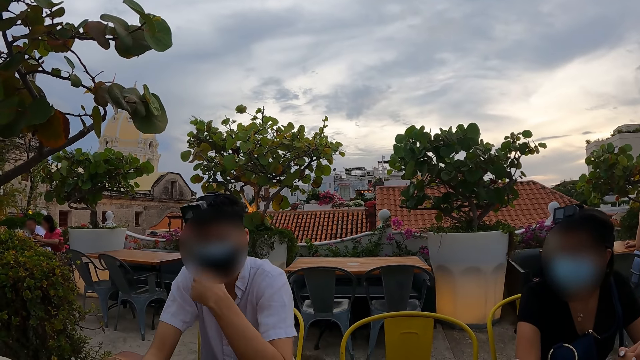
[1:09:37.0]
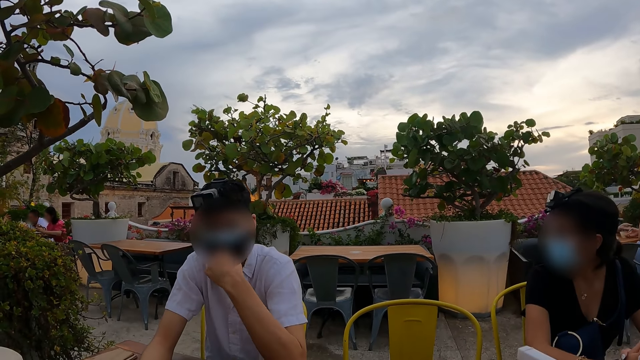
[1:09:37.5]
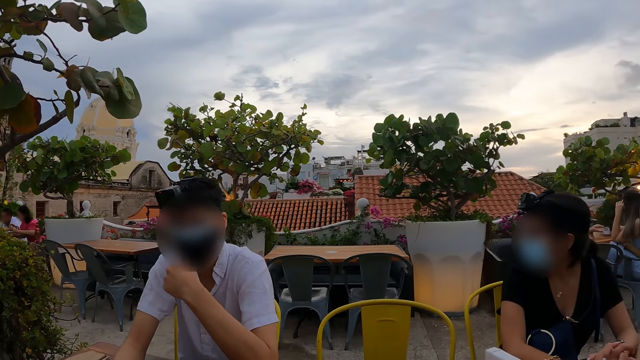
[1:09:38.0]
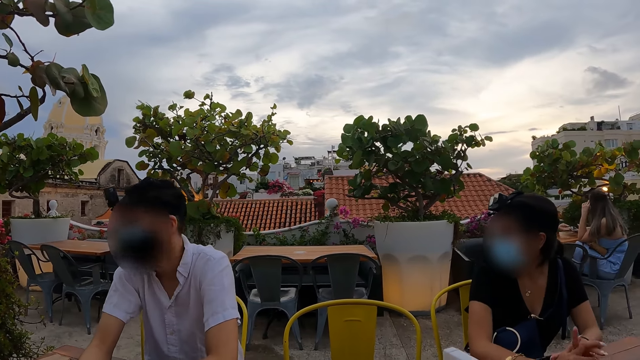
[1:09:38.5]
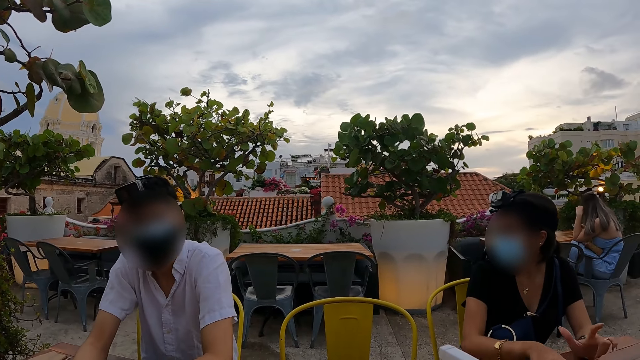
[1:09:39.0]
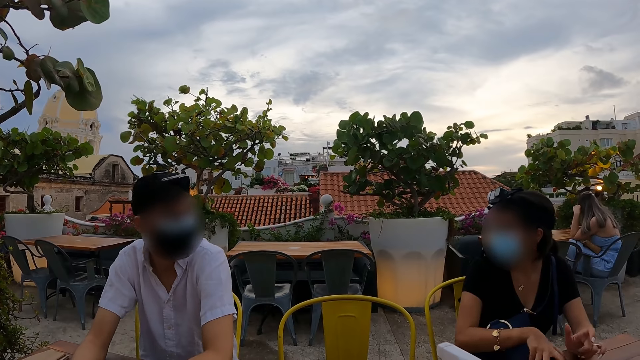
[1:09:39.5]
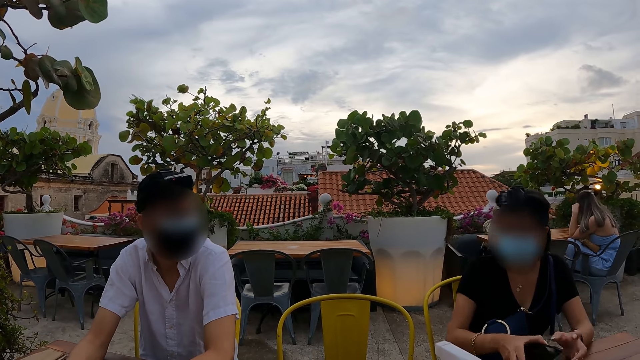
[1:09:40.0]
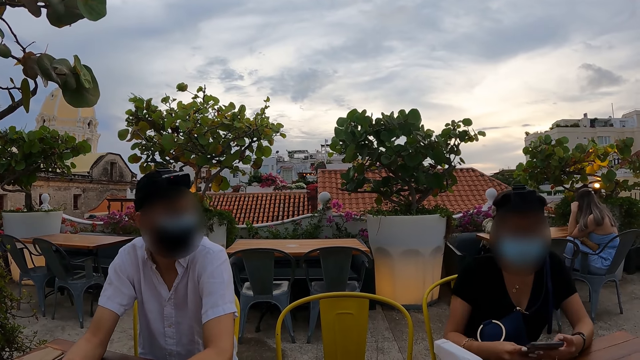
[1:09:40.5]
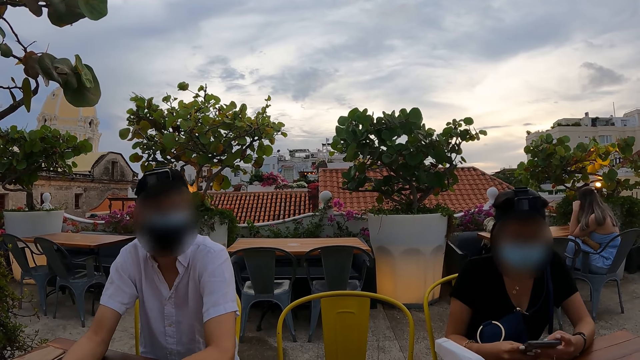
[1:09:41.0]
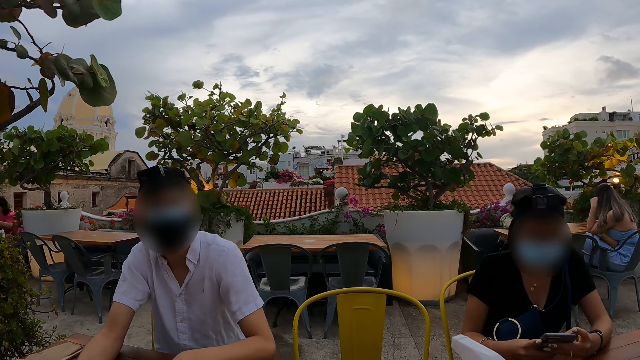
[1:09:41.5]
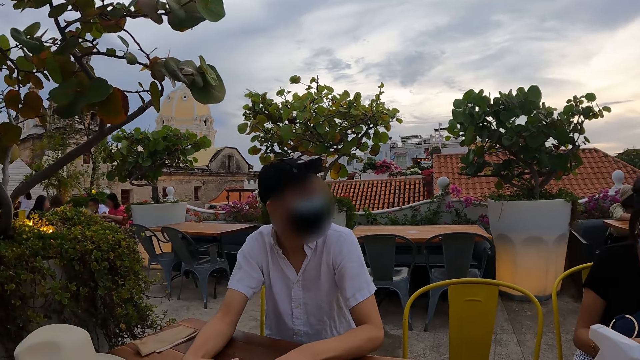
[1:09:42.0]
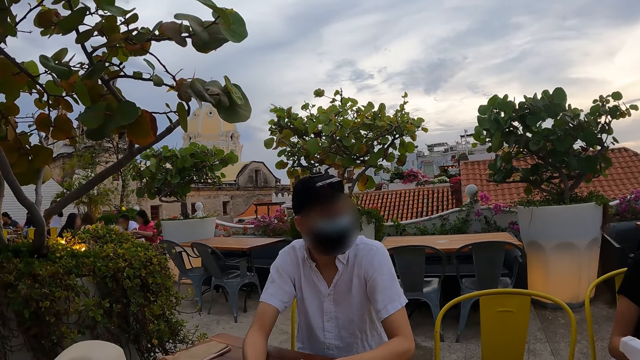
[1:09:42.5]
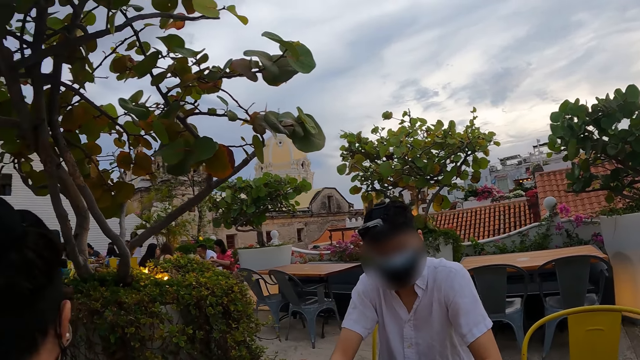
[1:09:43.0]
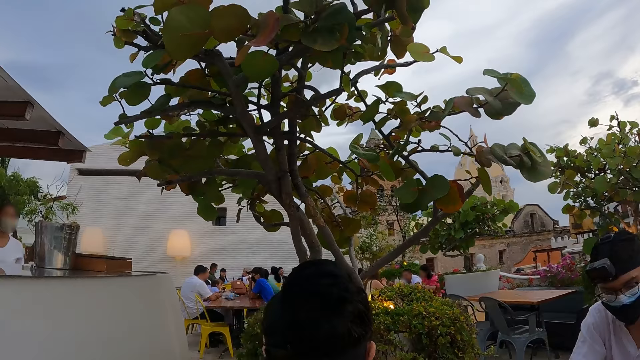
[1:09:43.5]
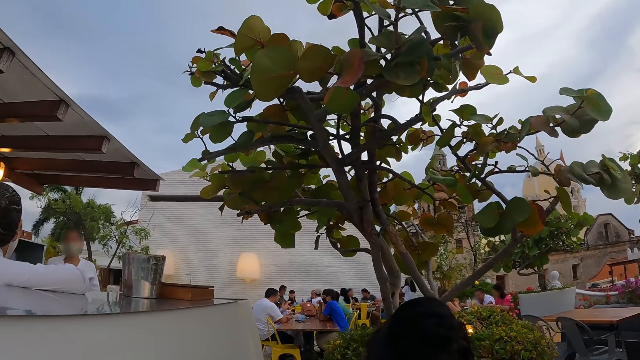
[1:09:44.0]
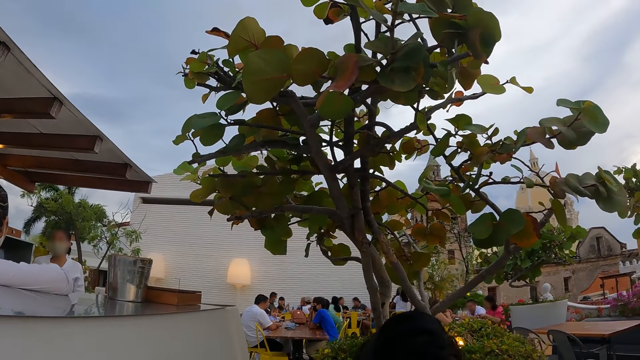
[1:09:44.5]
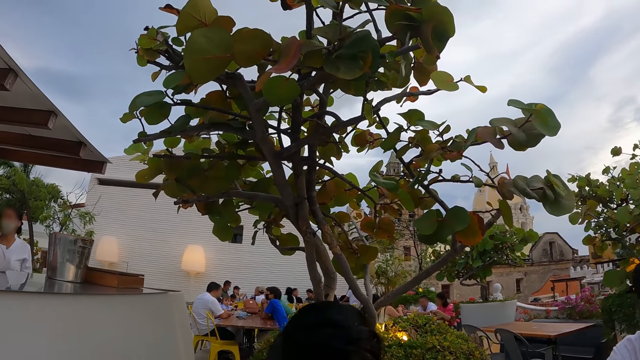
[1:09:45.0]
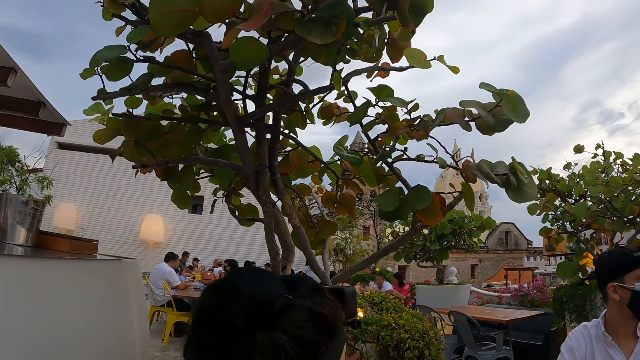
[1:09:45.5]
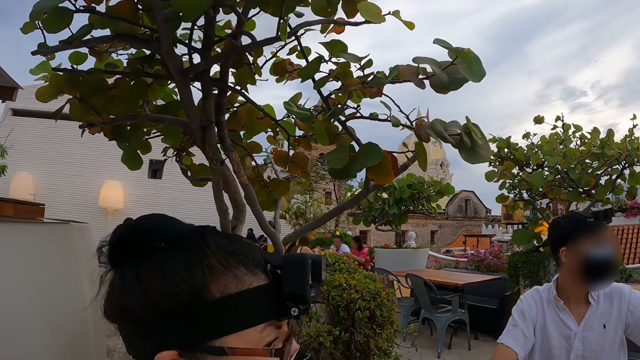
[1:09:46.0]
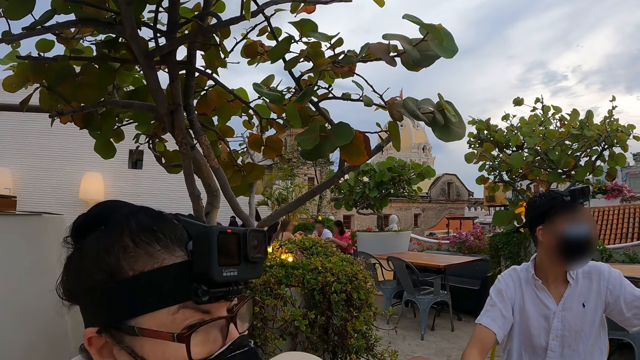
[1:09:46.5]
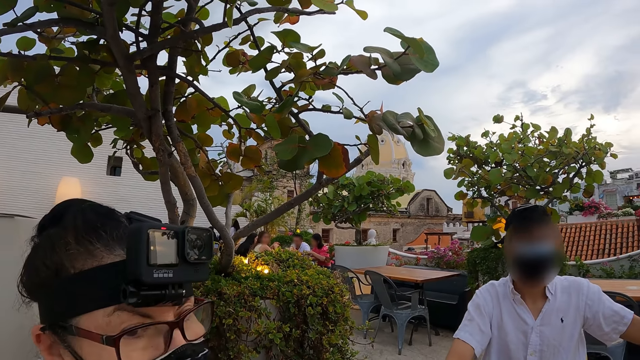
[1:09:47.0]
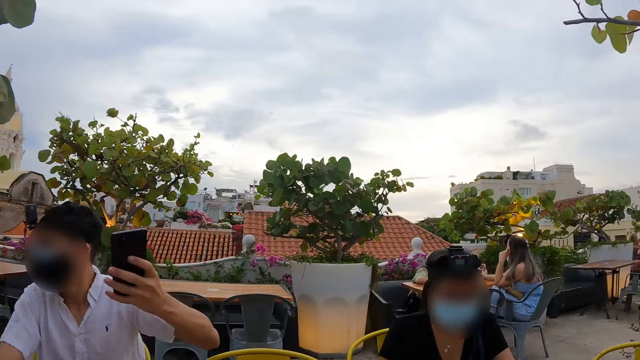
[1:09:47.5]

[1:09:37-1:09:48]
A man adjusts the mask on his face with the left hand. A woman looks around. The woman picks up the phone from the table. She operates the phone in her hands. The camera wearer looks around the restaurant.

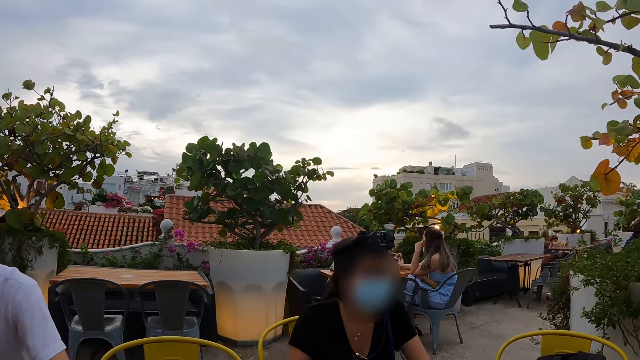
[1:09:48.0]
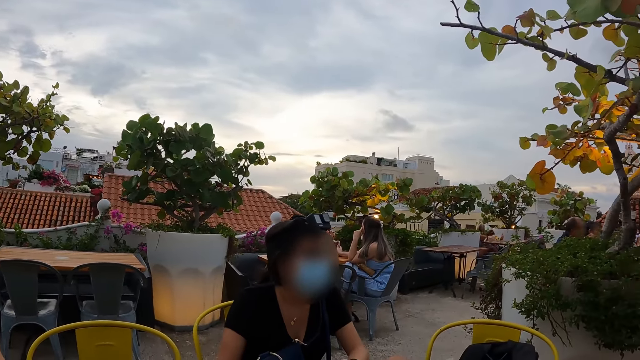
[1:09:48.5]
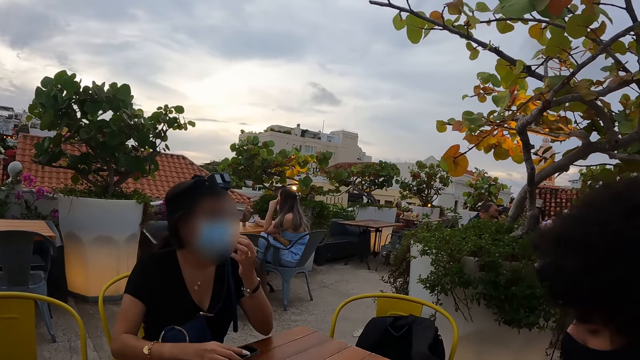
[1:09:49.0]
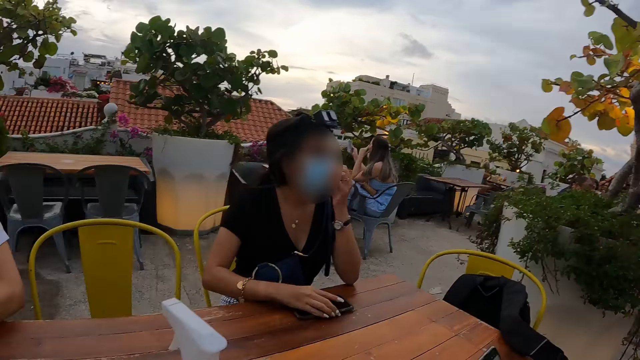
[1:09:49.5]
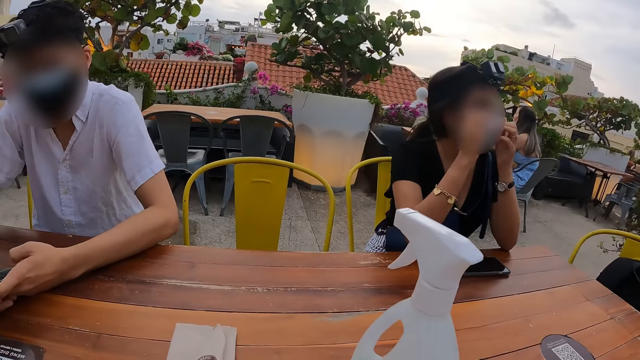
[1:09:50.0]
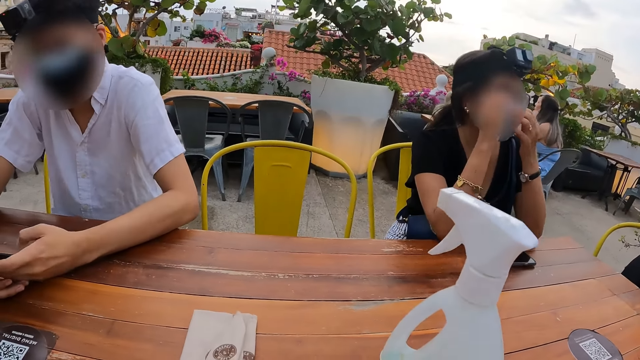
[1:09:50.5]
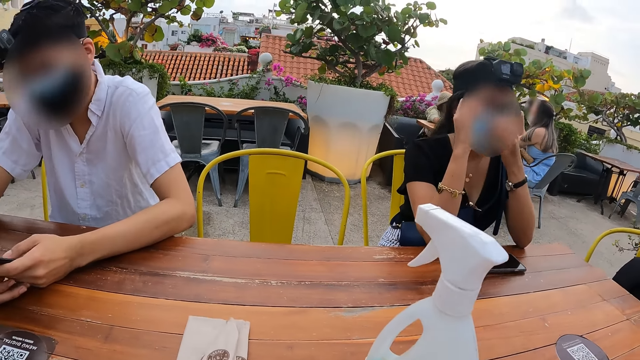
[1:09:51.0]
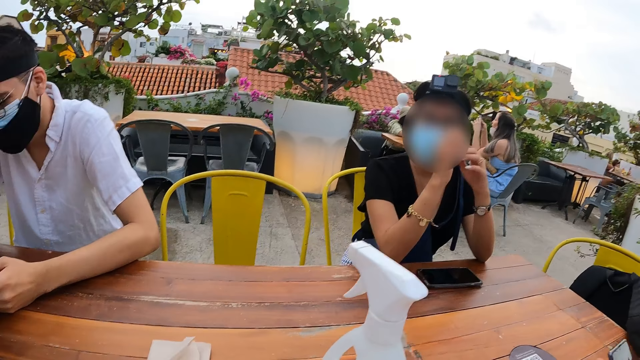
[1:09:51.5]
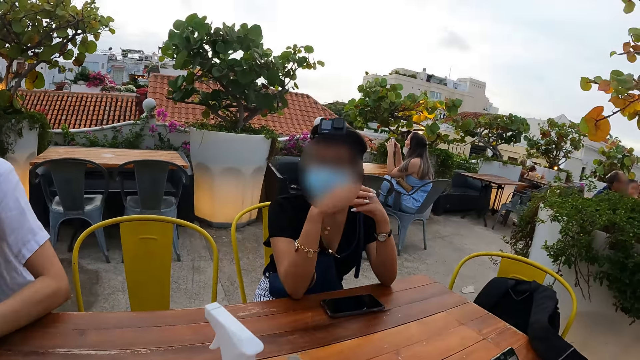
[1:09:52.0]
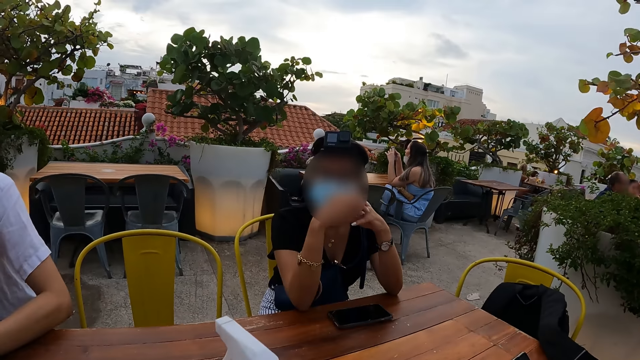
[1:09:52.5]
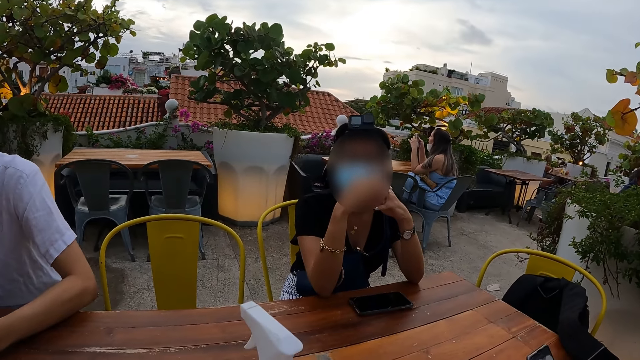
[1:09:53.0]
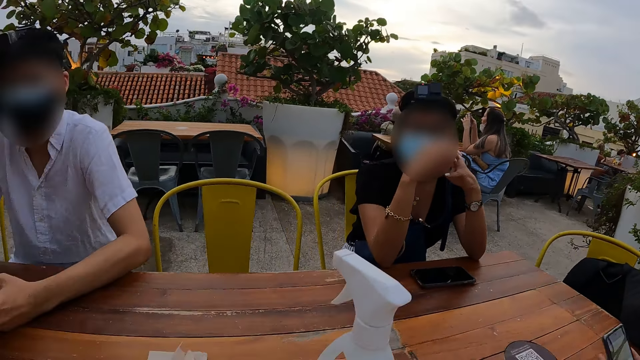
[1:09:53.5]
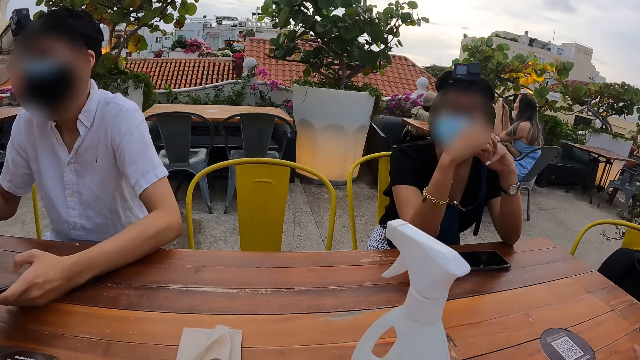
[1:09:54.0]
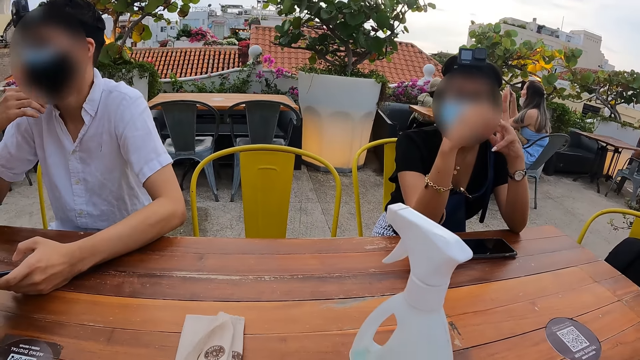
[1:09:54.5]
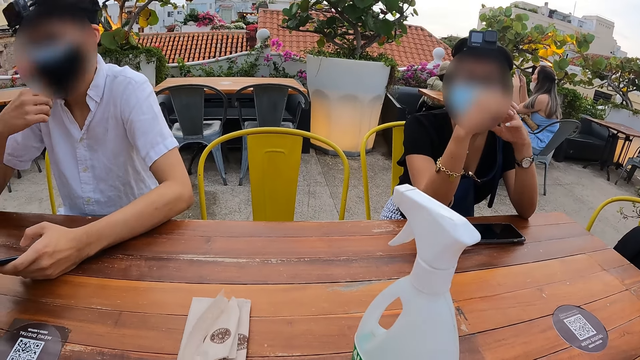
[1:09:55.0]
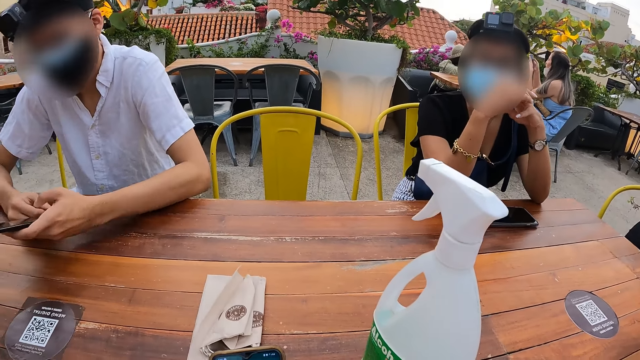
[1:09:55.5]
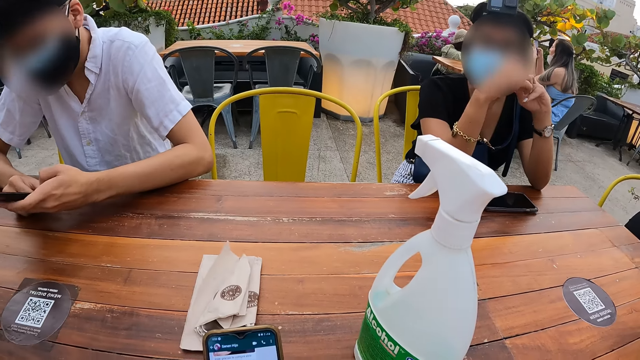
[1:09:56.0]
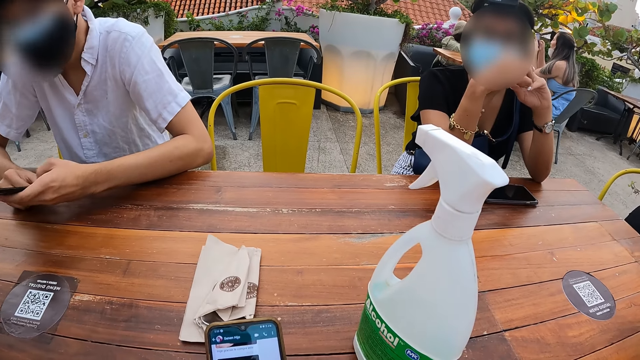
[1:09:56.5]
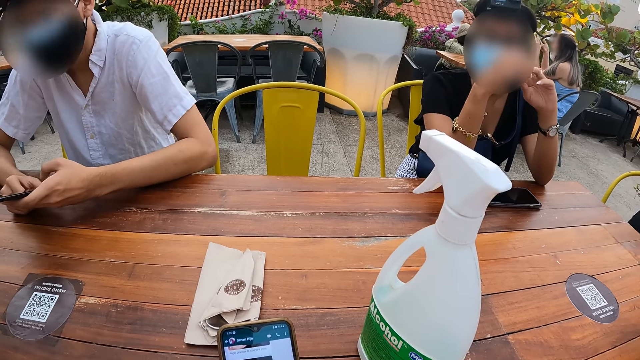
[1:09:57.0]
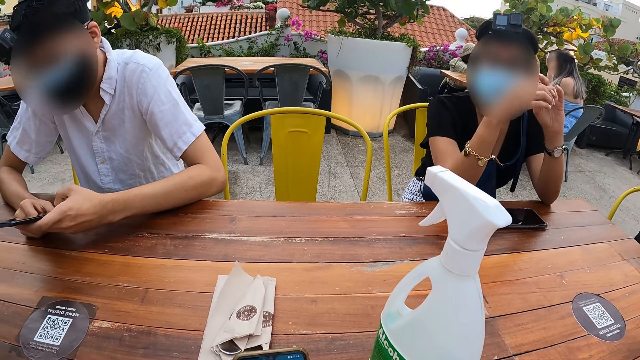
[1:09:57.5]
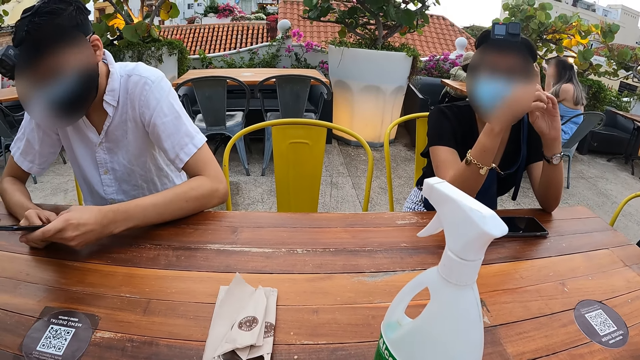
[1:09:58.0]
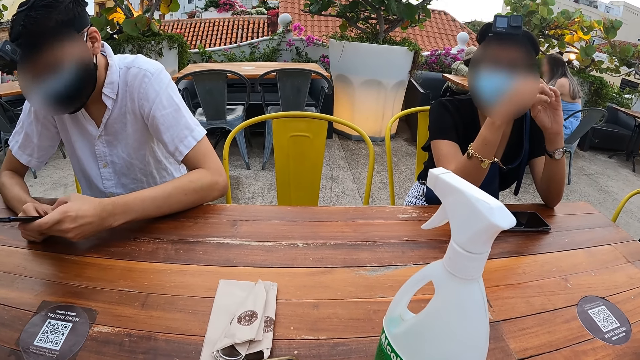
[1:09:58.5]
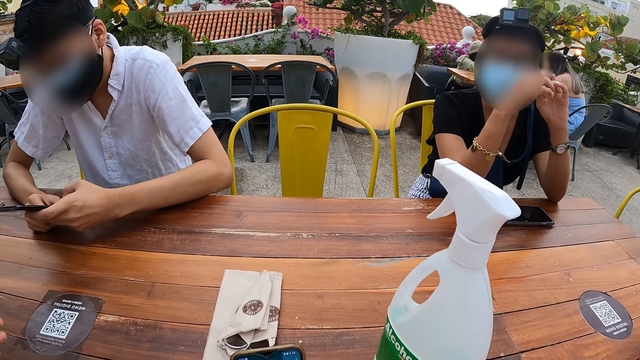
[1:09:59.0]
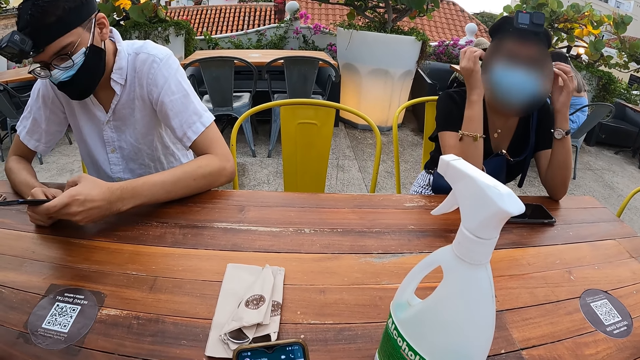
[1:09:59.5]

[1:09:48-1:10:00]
A woman adjusts the mask with both hands. The camera wearer stares at a person and the woman. The woman interacts with another woman. The person operates the phone in his hands. The two women and a man interact with the camera wearer.
